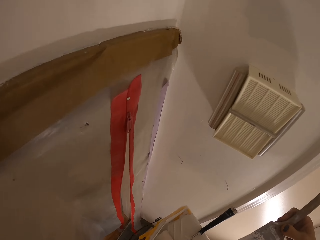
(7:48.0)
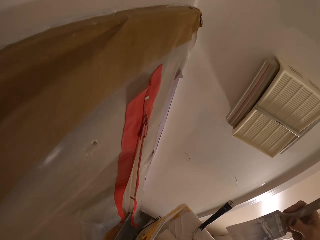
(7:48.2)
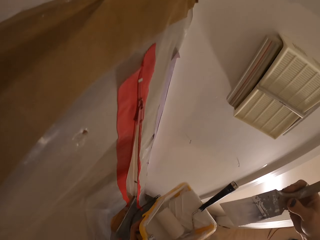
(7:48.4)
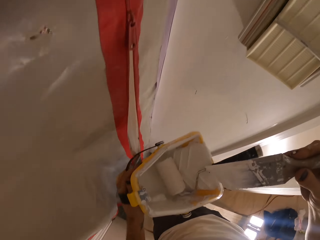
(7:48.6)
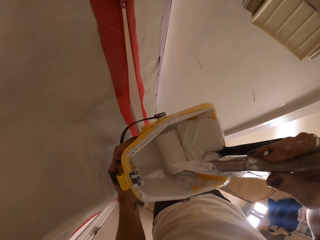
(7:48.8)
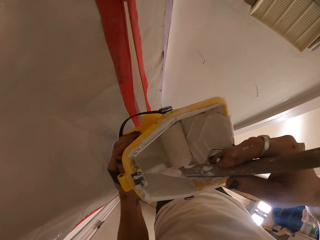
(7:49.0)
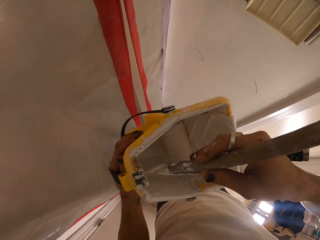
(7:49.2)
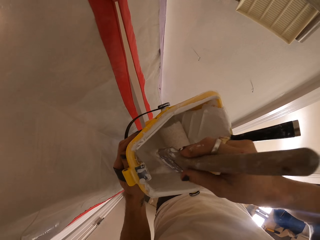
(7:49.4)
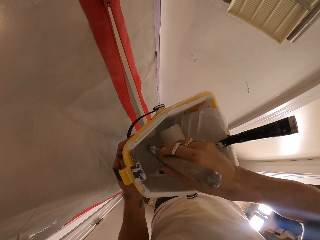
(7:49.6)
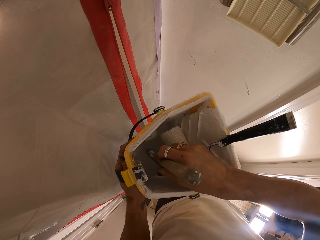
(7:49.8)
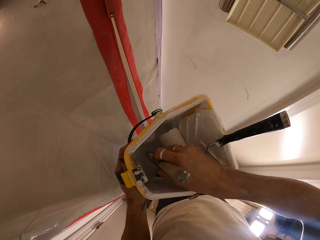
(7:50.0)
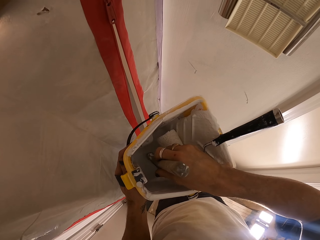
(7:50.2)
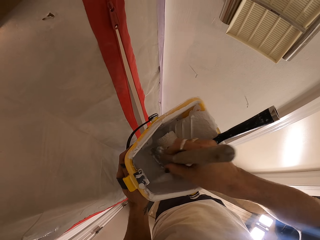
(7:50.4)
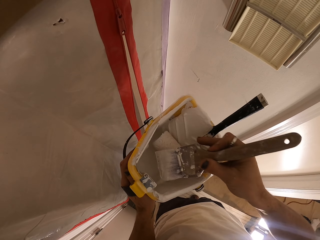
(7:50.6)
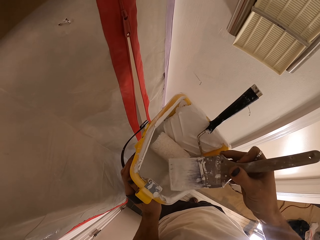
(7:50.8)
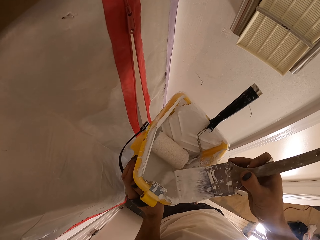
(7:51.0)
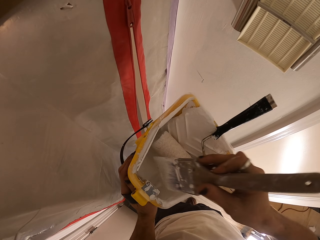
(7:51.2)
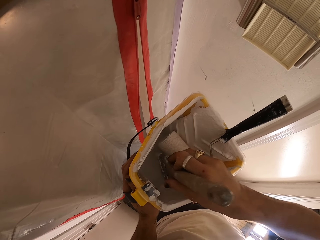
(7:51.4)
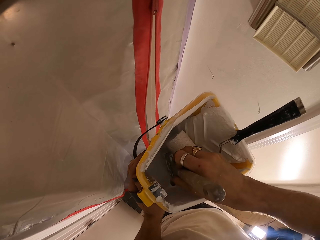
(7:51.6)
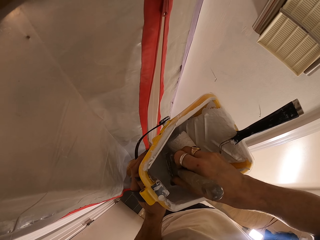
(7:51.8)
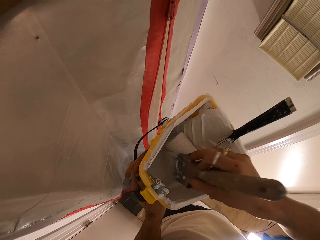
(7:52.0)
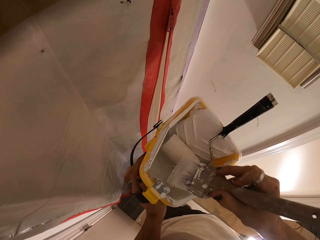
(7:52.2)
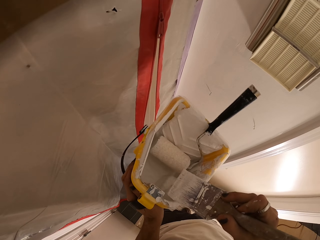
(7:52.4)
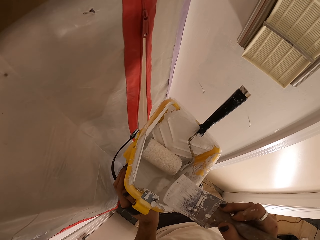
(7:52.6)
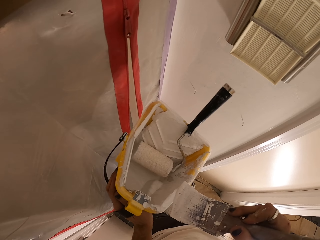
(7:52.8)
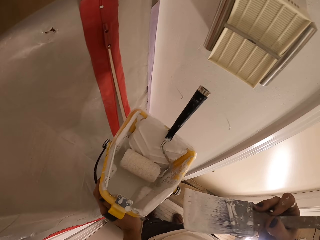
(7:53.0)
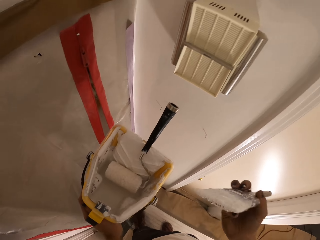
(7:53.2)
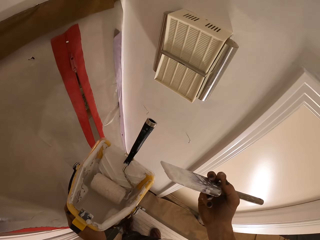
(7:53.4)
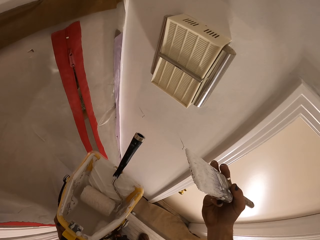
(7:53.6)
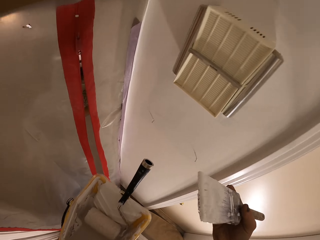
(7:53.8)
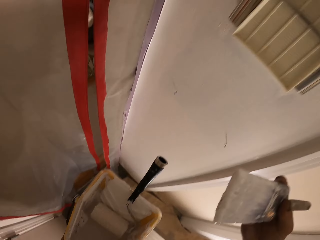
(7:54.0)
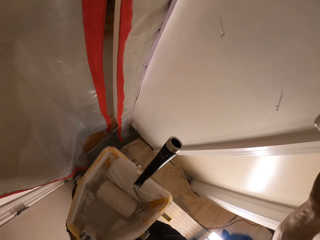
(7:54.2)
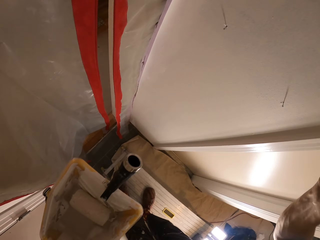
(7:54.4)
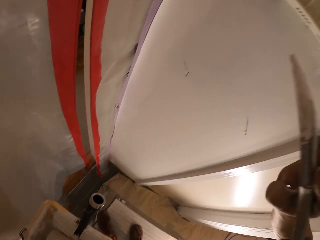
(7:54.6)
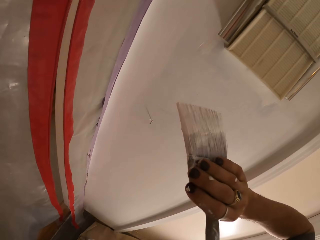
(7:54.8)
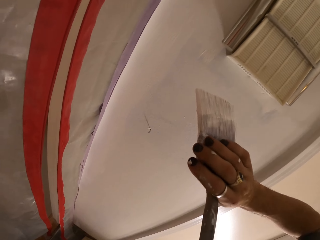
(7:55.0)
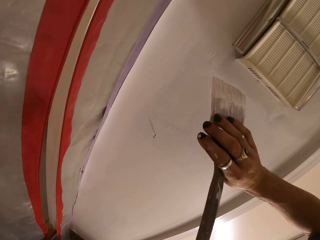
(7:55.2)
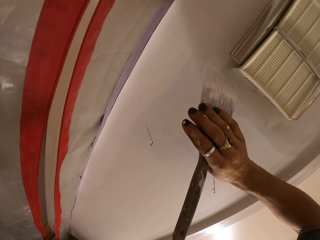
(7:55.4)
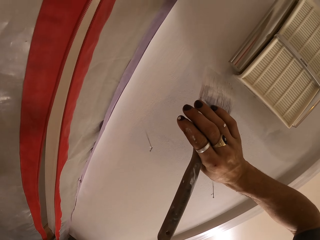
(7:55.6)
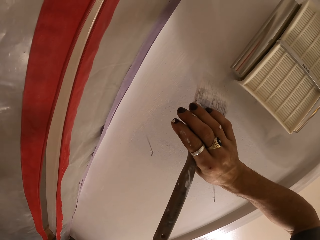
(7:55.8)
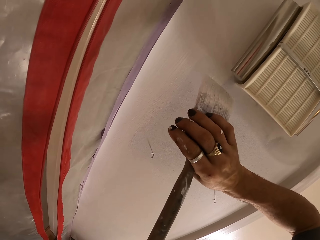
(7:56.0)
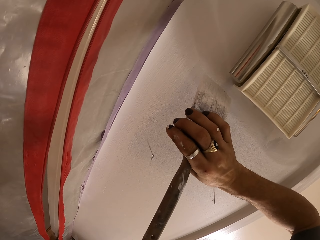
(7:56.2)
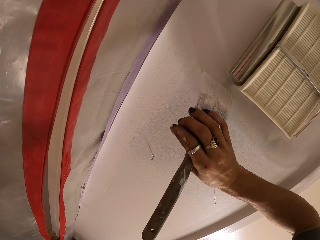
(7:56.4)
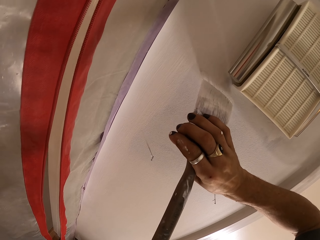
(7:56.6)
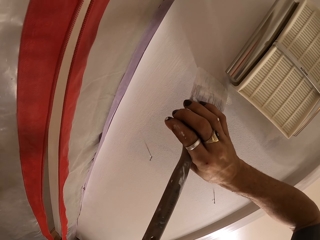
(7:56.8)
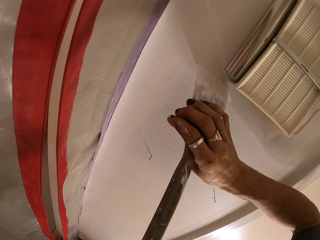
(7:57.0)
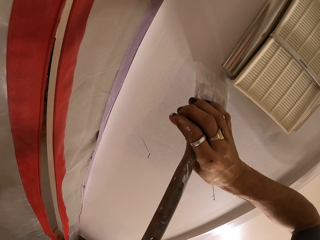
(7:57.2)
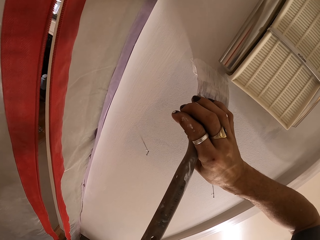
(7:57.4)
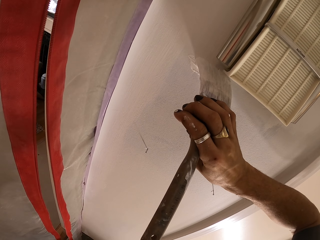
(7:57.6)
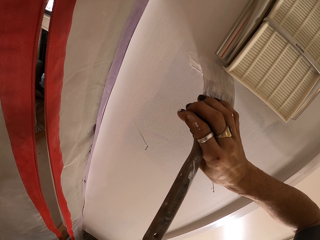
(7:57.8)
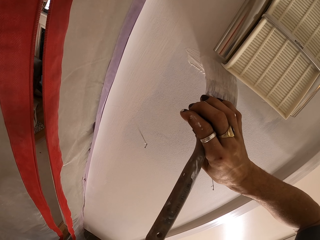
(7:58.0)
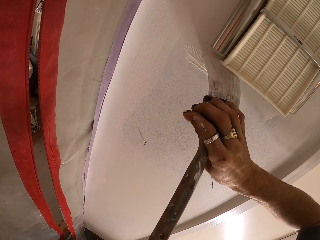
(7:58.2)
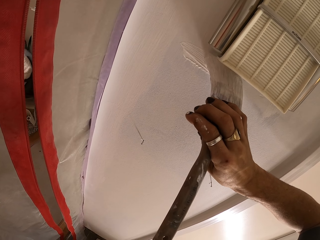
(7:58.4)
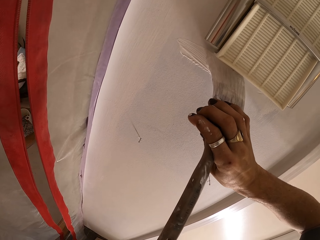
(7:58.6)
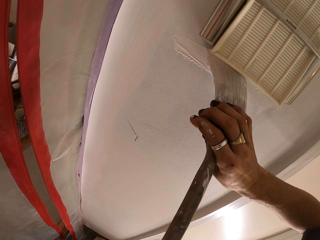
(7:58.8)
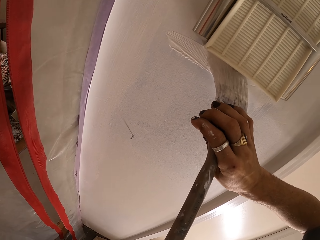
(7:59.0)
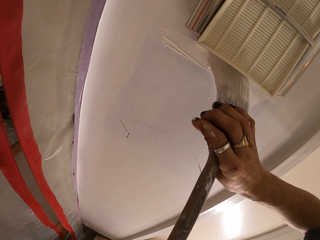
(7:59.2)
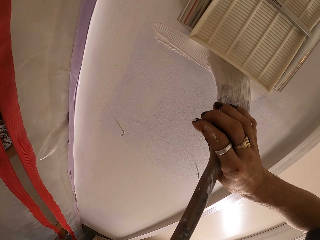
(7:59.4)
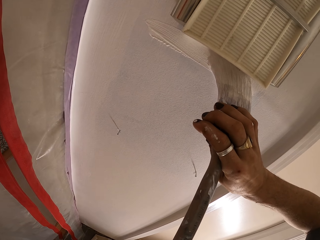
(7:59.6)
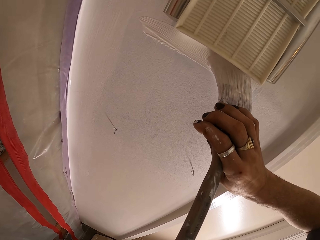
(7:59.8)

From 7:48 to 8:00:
The camera wearer dips the brush in the paint. They paint the wall by brush.

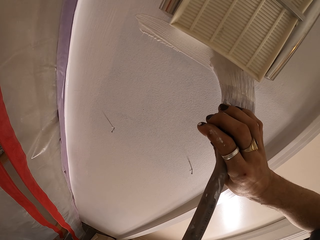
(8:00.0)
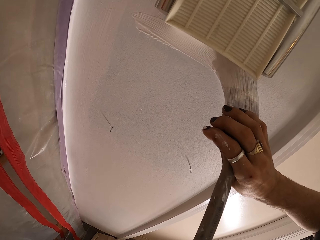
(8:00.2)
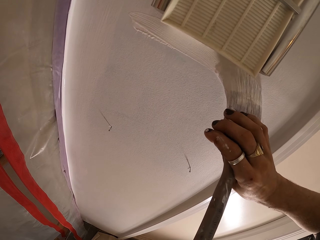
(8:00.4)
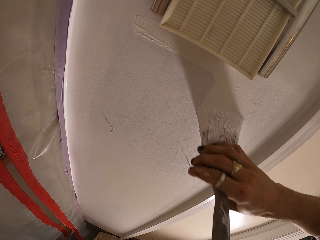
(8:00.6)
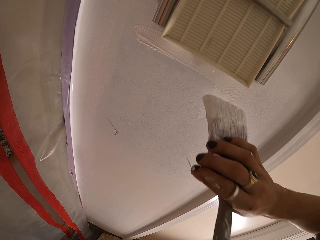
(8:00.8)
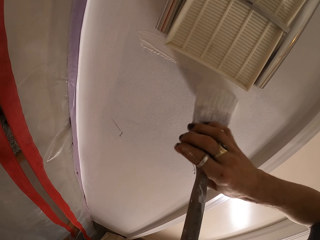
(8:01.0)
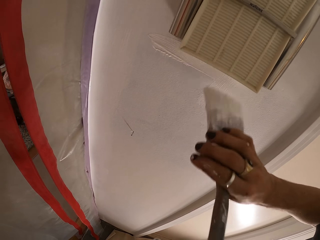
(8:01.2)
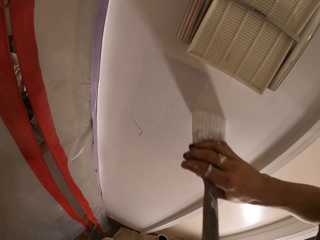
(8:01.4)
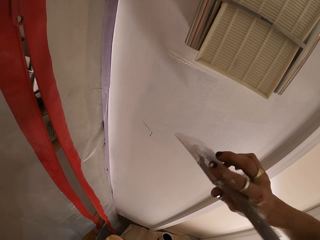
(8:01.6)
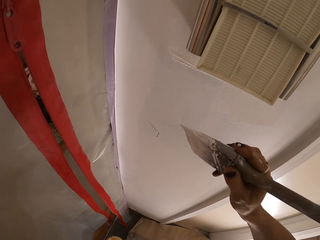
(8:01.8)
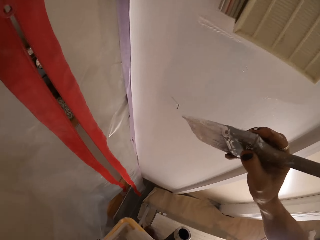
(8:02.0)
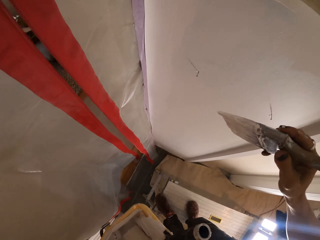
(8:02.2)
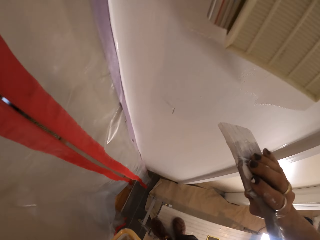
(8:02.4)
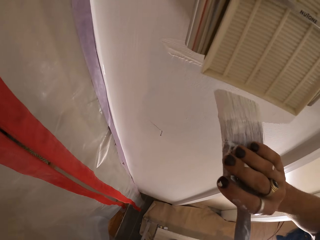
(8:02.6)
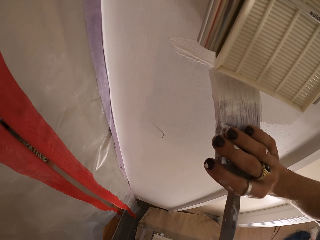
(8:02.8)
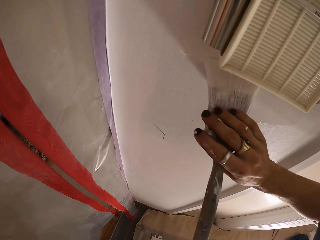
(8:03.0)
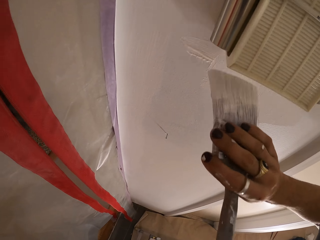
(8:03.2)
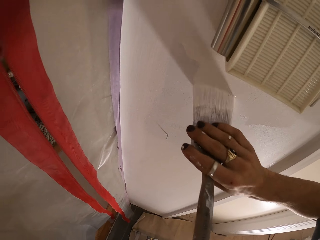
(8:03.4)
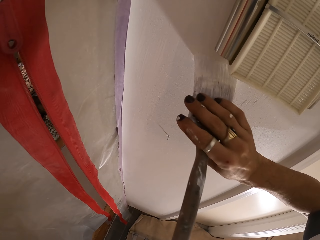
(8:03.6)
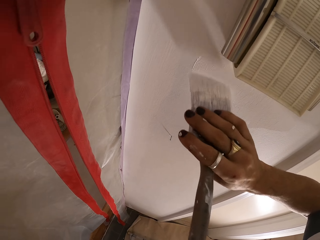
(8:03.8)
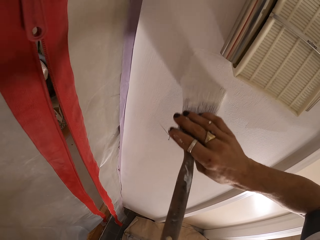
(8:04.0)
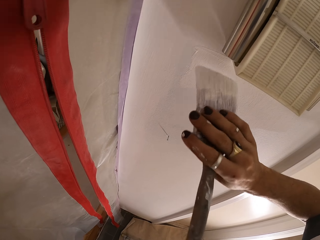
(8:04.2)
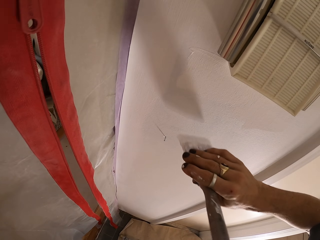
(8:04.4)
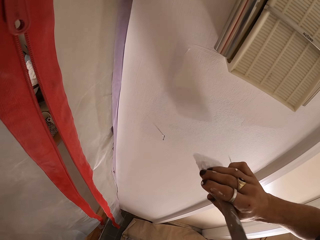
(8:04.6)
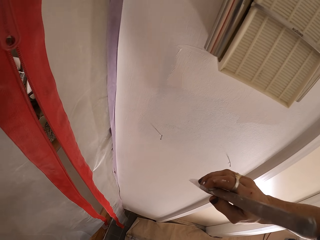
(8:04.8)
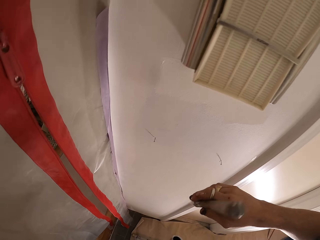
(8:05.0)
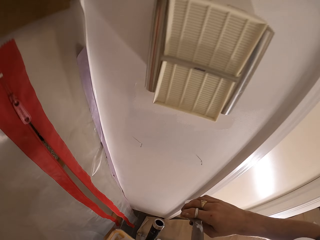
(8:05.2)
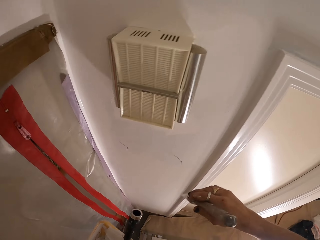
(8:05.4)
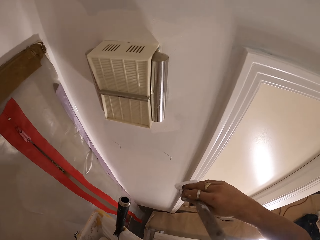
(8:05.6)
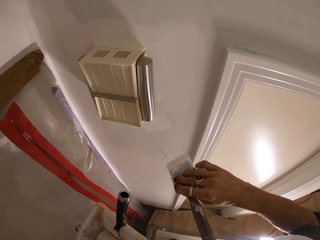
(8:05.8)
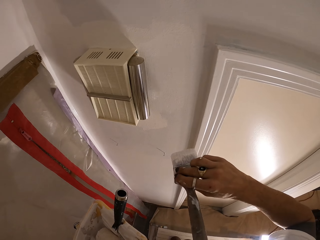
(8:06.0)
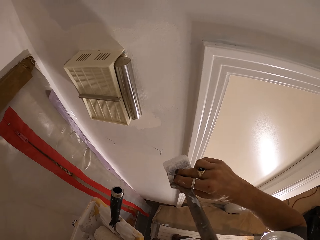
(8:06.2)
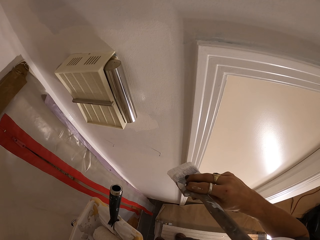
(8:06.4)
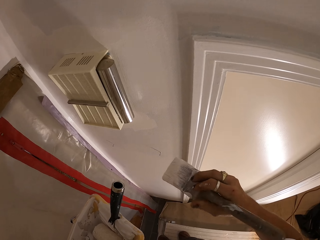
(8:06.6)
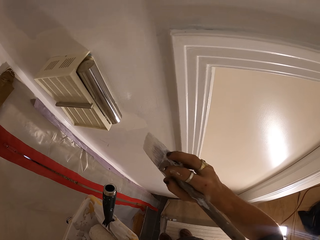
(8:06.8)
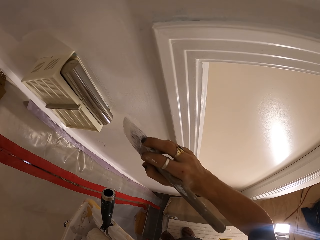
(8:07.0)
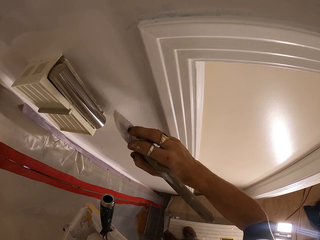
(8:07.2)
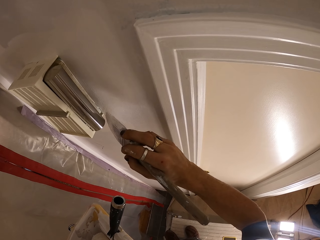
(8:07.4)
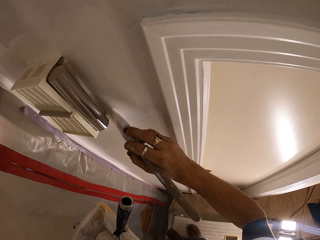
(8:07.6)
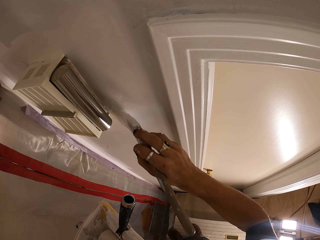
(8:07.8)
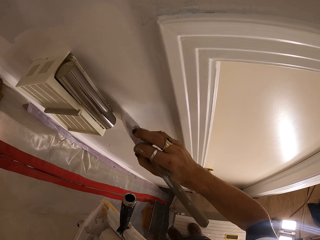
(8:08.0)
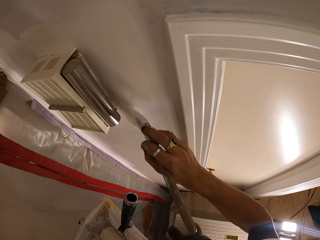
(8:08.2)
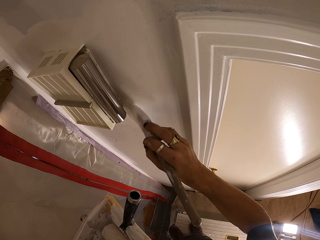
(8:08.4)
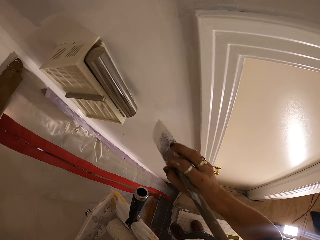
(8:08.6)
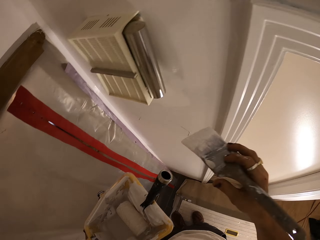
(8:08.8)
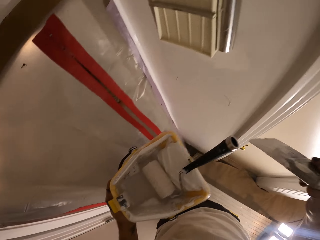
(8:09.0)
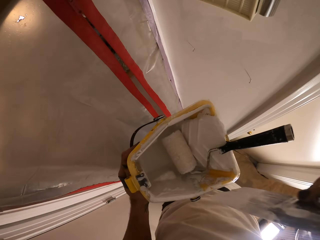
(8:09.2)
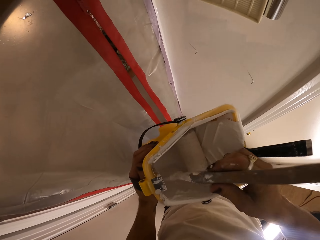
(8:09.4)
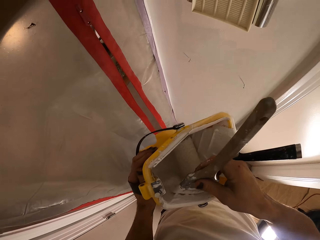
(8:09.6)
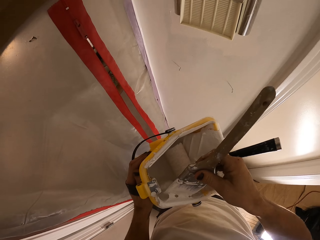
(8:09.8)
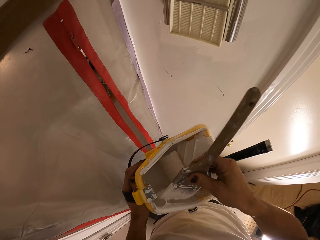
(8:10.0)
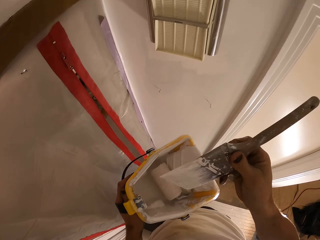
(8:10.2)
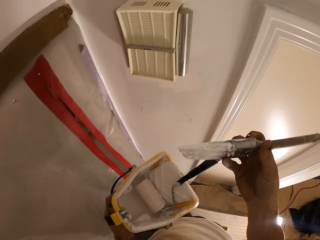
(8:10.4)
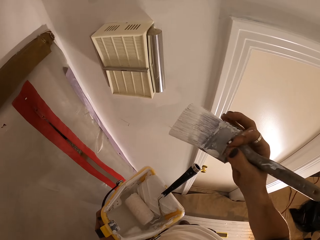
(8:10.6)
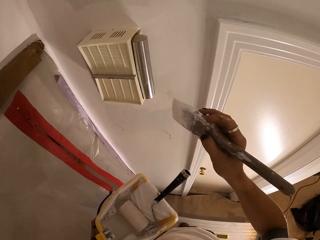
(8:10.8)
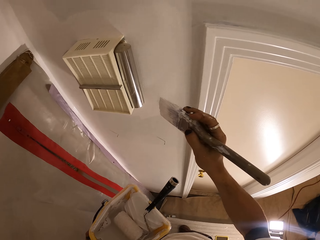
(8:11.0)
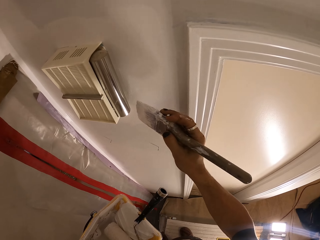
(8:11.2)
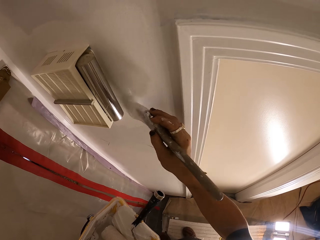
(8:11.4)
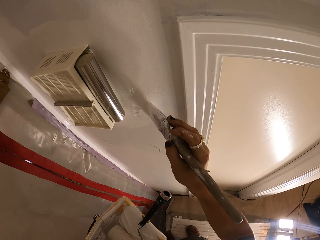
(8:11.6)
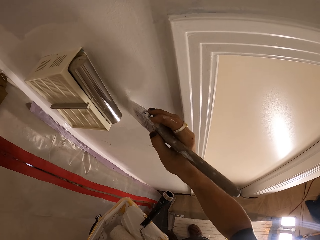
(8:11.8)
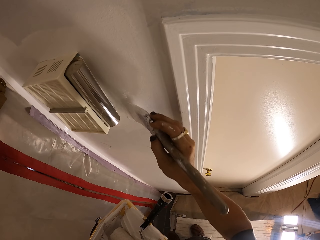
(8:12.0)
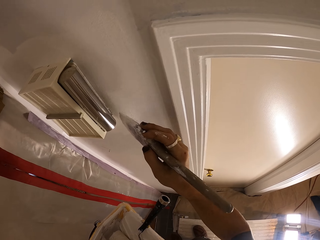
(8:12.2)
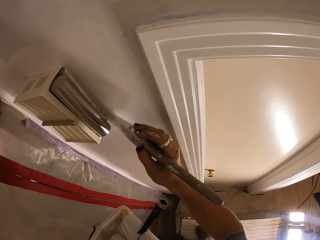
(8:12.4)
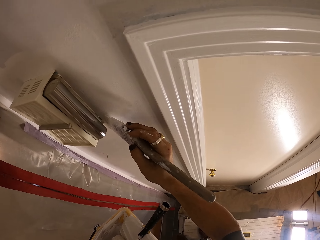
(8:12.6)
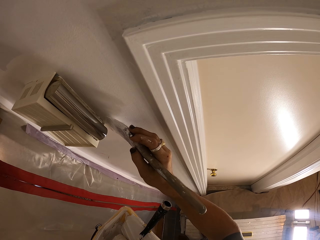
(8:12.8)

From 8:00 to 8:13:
The camera wearer dips the brush in the paint. They paint the wall by brush.
